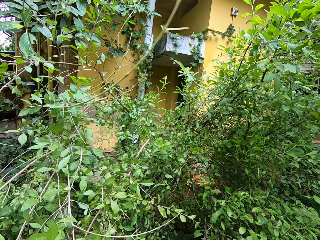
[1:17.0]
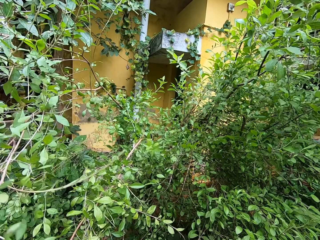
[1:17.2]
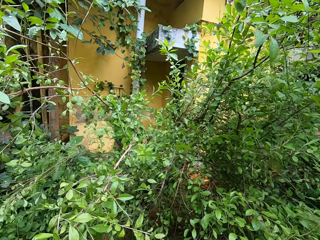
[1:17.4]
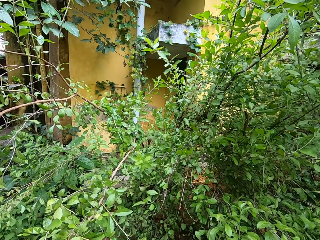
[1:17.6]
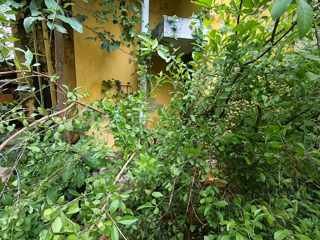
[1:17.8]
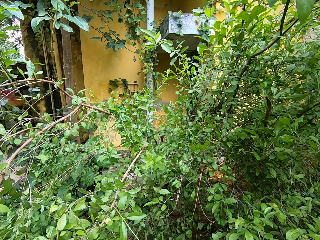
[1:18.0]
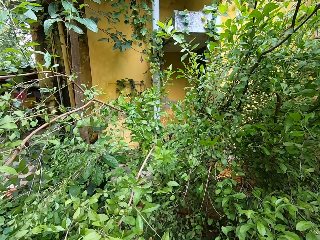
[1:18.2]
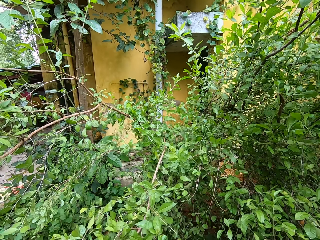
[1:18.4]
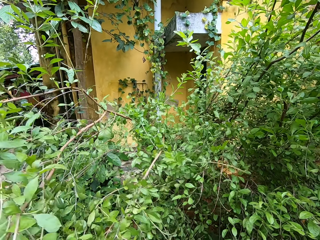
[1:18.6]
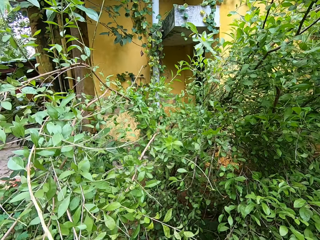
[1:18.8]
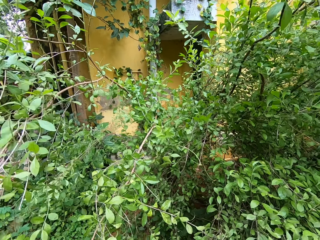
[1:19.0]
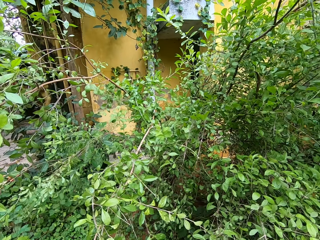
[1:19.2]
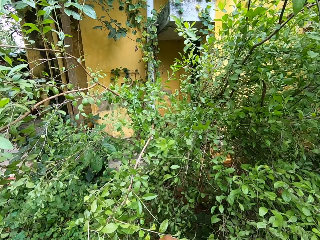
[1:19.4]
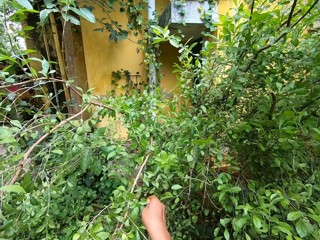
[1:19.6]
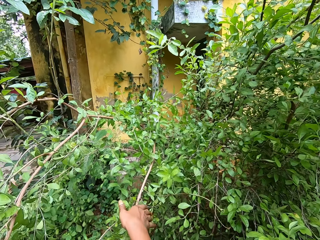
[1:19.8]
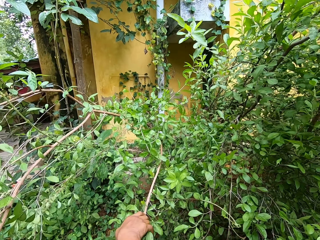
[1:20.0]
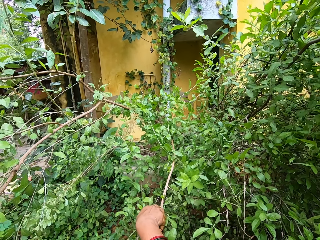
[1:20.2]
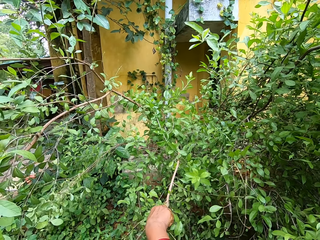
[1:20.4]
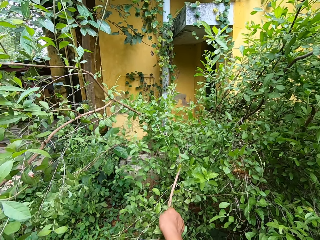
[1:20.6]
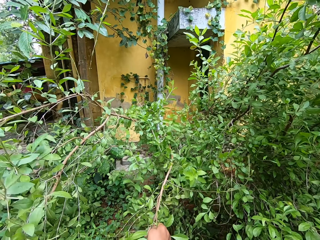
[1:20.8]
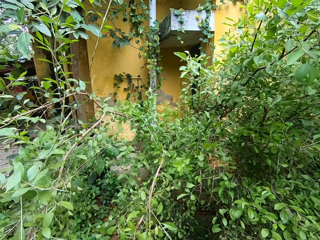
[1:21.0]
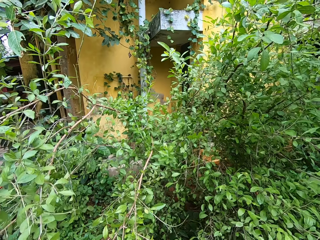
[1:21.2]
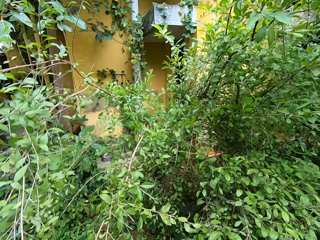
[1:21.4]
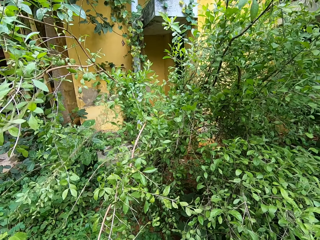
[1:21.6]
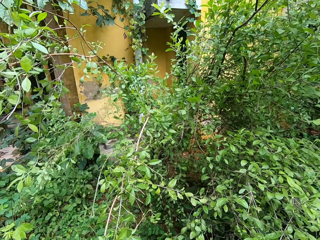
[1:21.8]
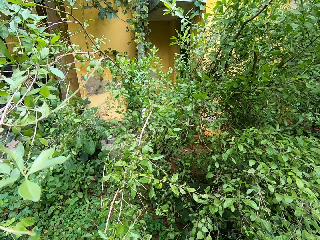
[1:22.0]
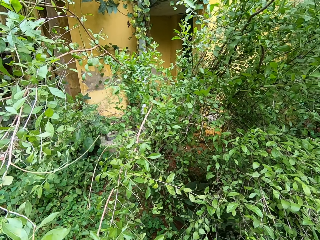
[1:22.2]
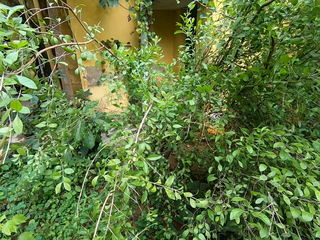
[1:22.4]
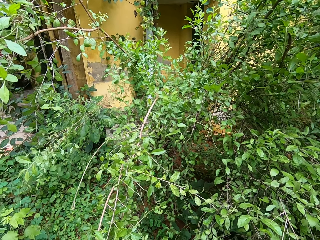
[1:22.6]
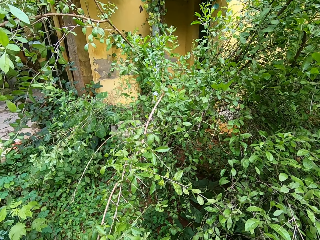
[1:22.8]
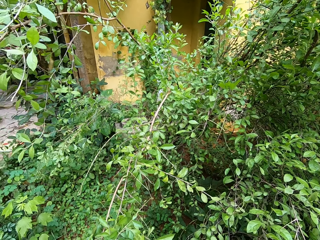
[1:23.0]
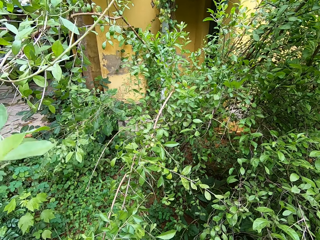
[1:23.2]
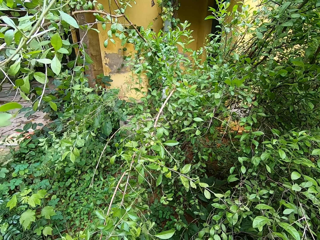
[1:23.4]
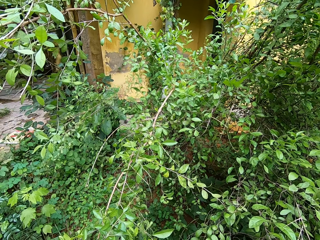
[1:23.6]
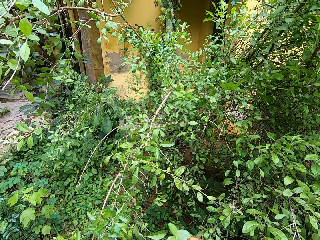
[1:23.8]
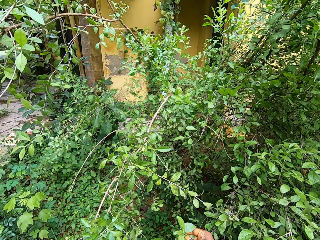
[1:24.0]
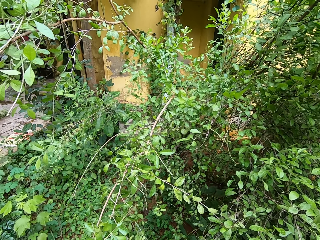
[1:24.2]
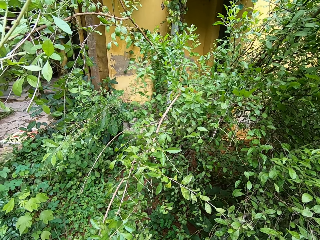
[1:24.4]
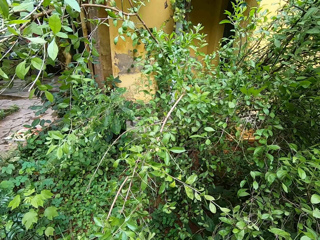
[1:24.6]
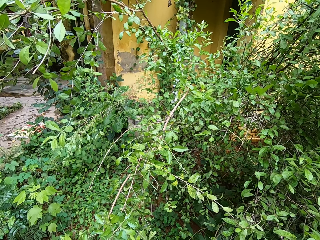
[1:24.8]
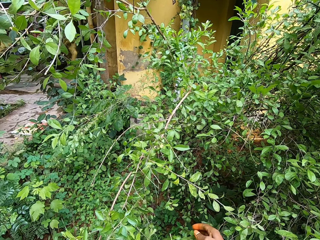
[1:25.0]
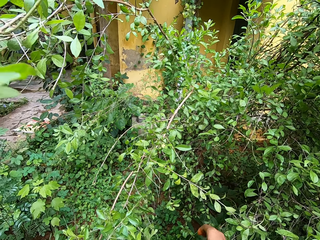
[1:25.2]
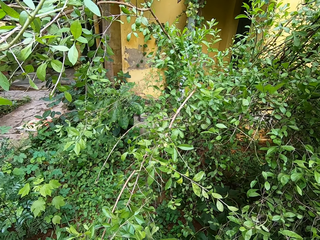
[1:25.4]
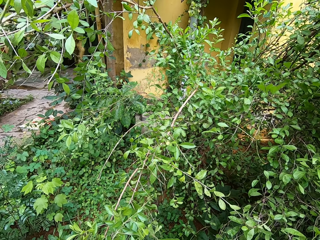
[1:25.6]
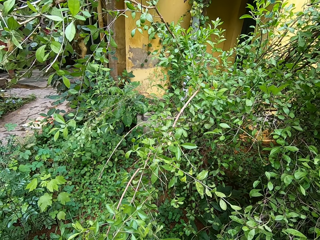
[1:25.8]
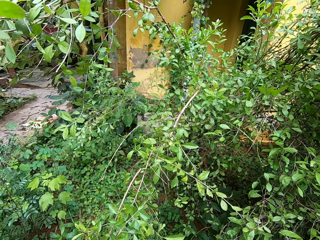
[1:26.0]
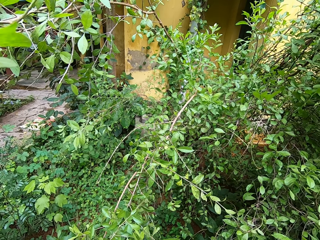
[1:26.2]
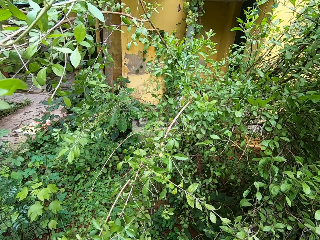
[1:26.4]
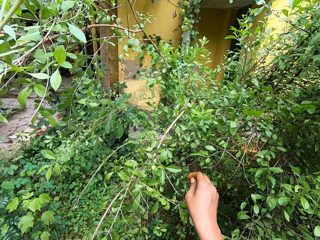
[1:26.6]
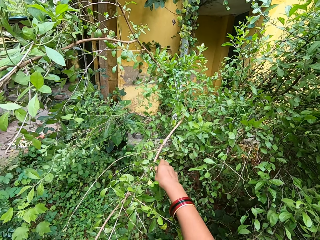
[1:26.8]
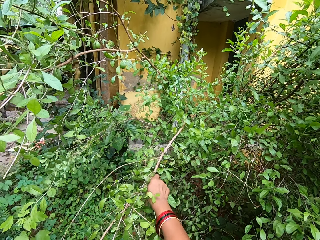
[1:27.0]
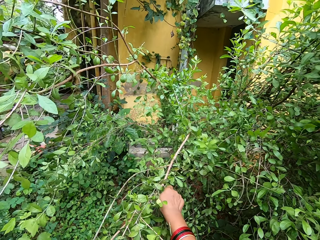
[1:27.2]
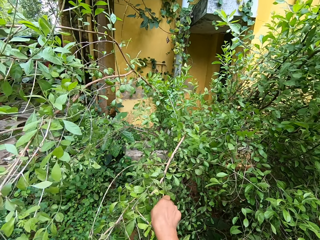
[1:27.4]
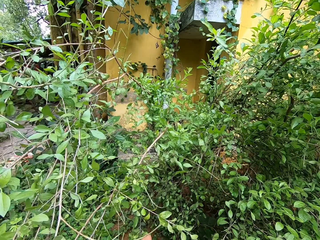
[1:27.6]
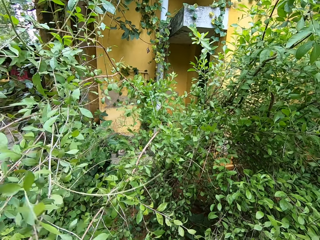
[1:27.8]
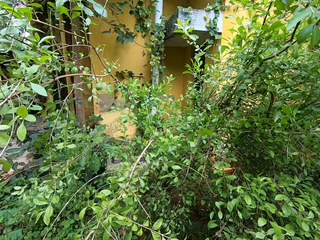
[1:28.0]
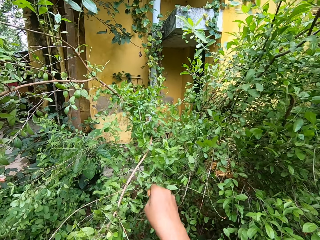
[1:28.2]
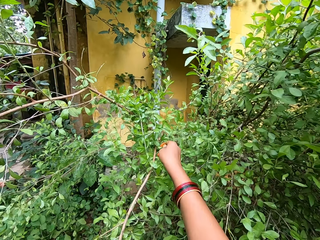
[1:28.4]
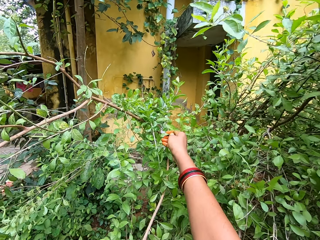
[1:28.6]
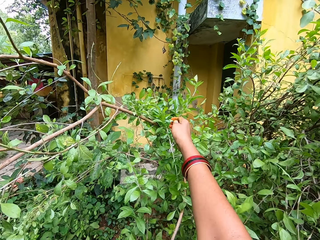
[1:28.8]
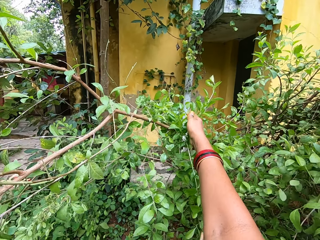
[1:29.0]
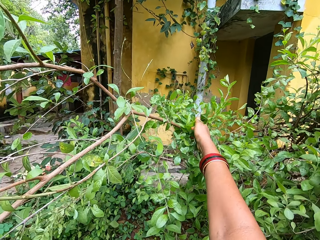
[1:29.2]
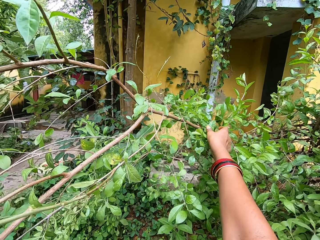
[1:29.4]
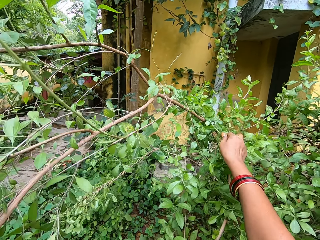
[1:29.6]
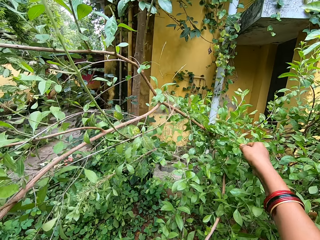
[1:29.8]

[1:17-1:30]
The camera wearer pulls a branch with the right hand. They pluck the leaves from the tree. They pick the leaves with the right hand. They put the leaves inside the basket. They look in front. They pluck the leaves from the tree.

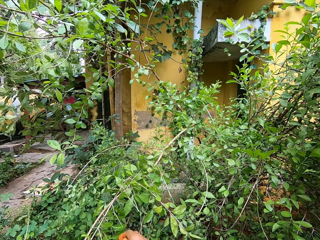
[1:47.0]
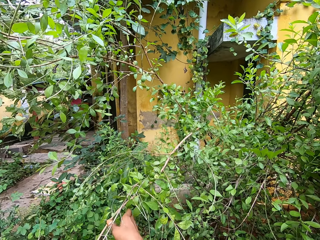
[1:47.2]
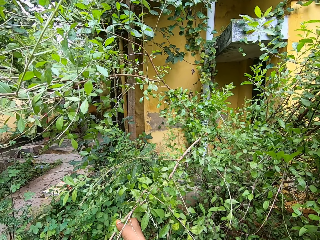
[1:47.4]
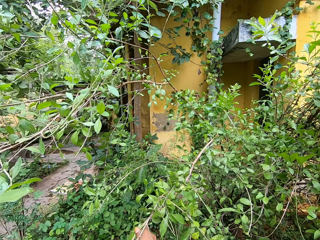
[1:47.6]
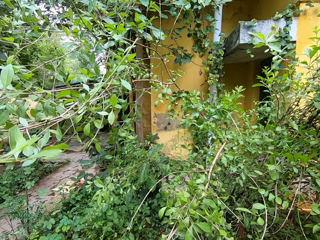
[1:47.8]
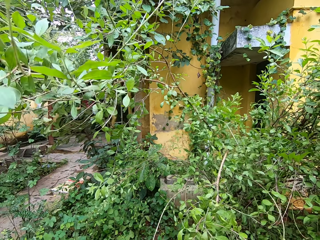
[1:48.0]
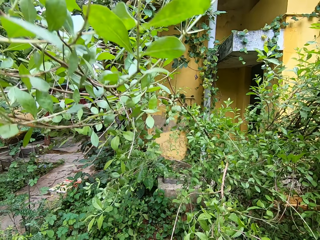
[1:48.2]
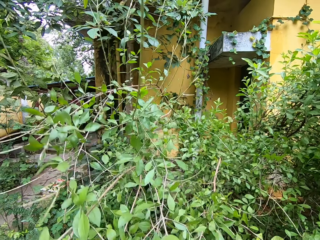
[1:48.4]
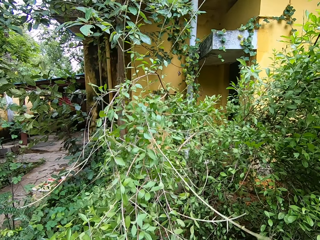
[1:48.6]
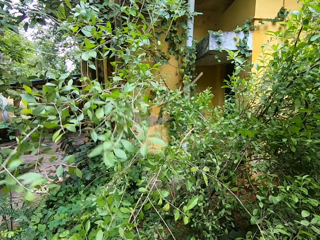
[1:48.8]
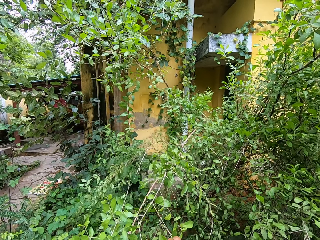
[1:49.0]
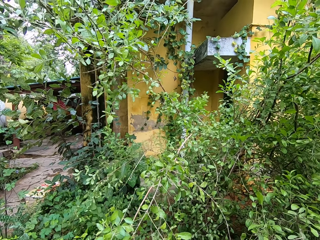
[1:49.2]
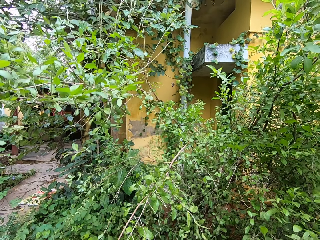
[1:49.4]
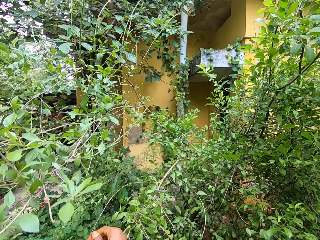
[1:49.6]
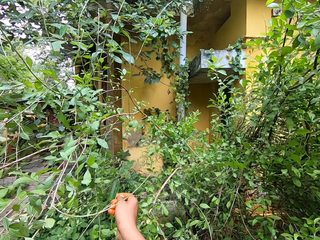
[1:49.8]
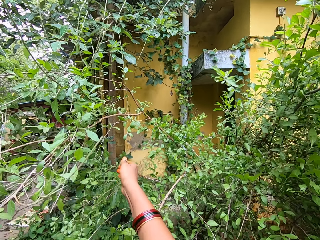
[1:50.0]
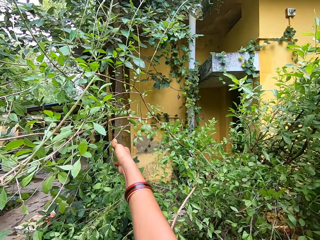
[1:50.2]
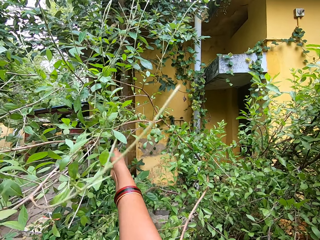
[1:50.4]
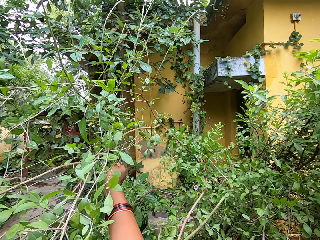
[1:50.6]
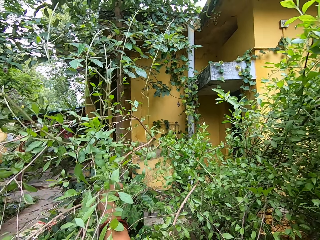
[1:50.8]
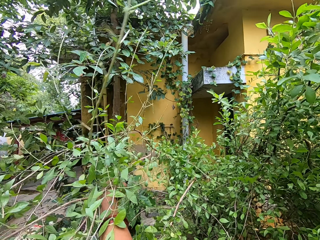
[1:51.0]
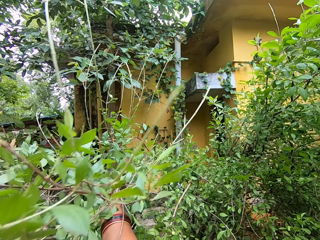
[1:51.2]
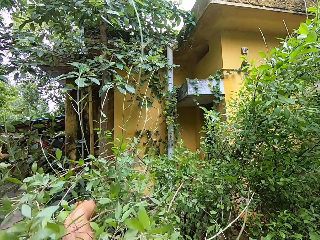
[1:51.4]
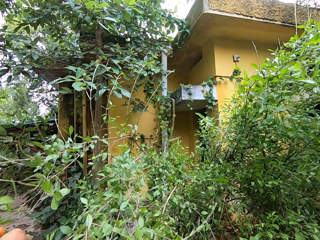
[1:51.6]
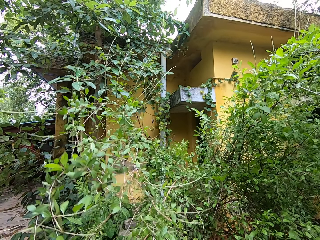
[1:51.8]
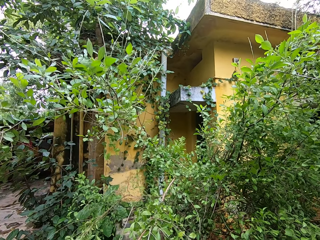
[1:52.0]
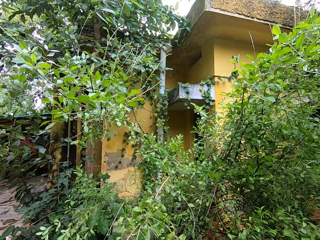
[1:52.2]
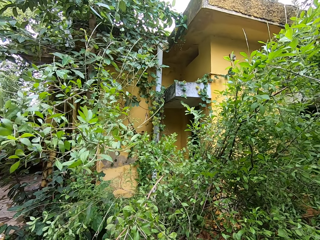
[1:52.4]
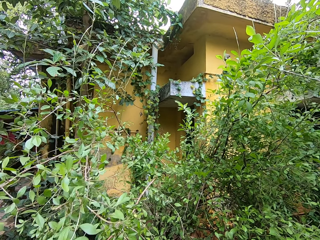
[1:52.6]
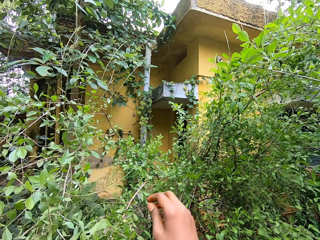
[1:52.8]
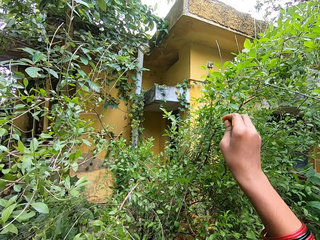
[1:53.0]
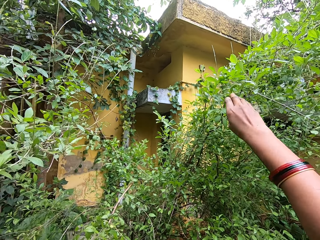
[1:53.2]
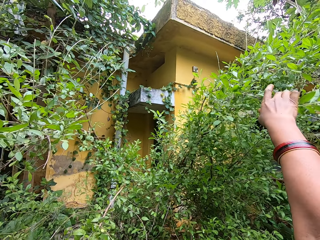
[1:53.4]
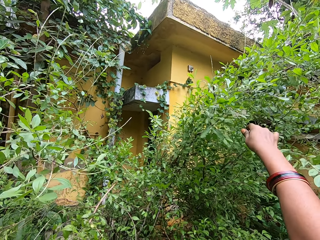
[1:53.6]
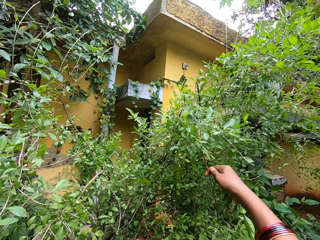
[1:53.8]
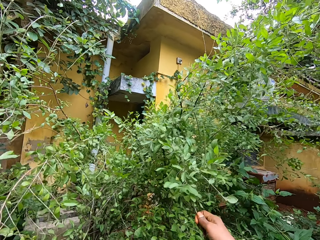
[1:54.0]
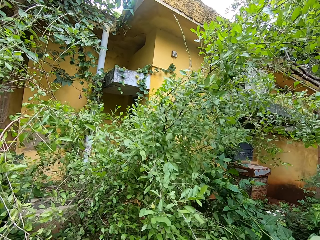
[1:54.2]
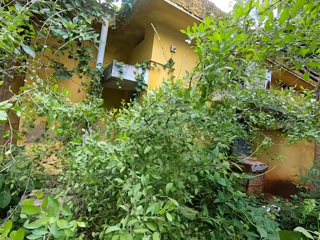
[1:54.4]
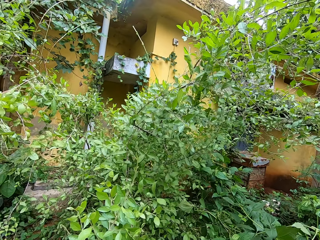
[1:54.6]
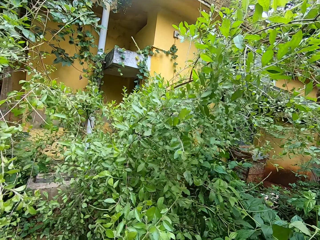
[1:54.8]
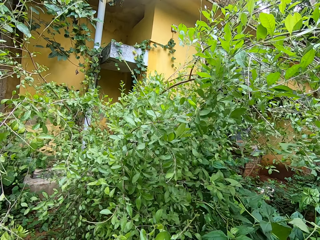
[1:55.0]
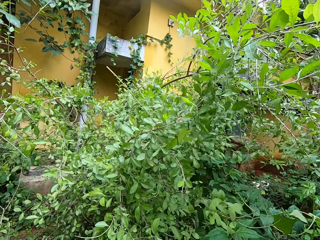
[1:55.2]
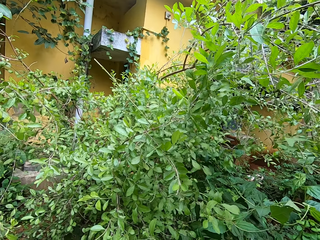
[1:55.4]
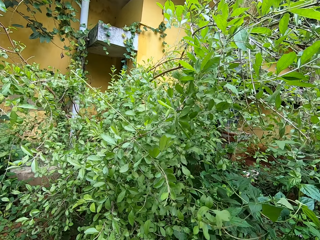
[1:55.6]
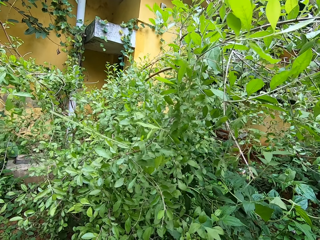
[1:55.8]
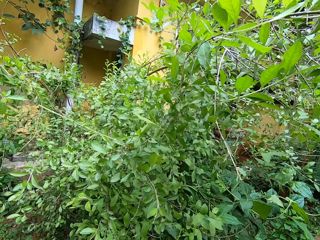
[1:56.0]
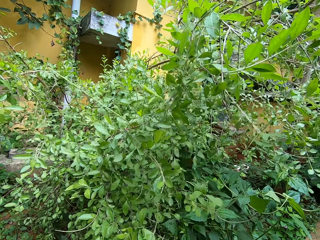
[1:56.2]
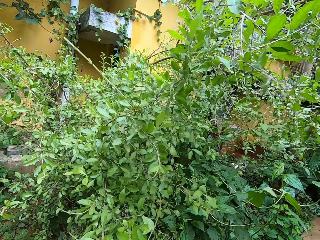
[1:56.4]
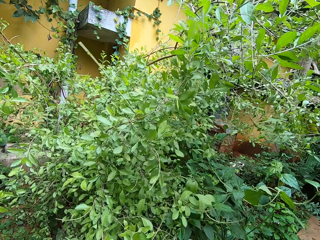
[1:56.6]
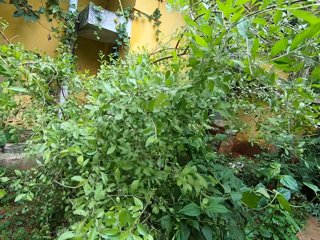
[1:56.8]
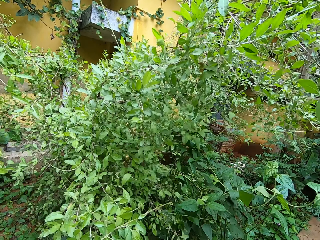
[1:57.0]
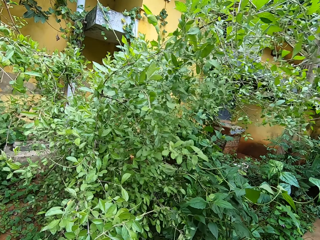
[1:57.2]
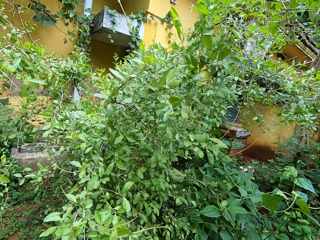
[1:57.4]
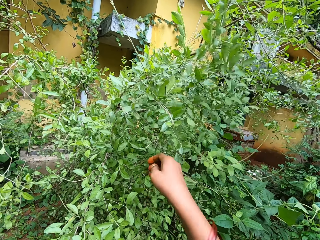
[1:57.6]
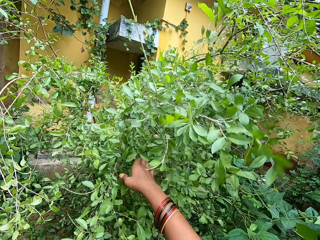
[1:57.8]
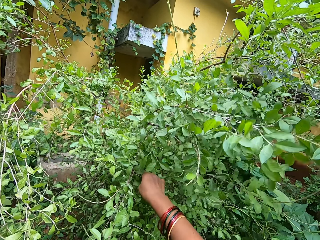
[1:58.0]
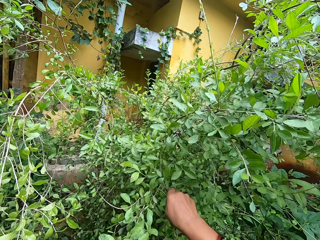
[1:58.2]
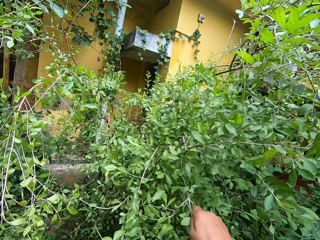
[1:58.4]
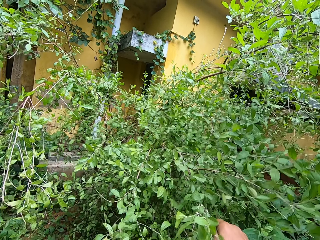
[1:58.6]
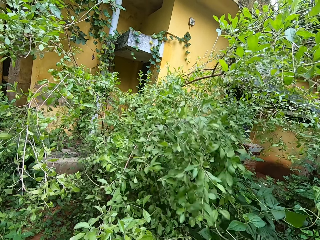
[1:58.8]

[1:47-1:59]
The camera wearer looks in front. They pick leaves with the right hand. They pull the branch with the right hand.
